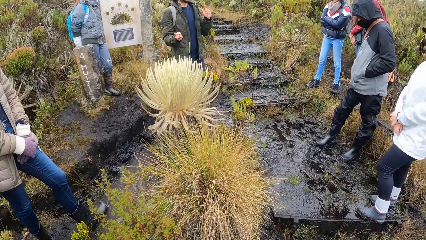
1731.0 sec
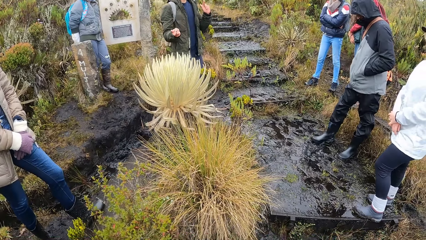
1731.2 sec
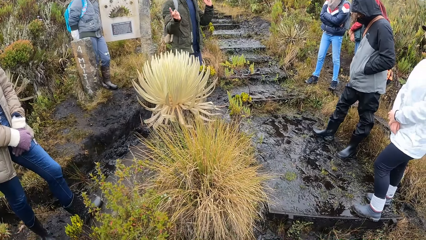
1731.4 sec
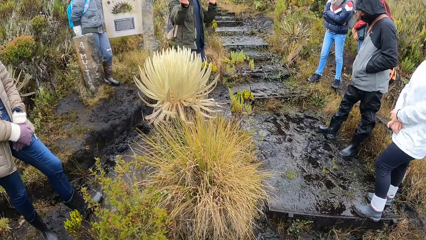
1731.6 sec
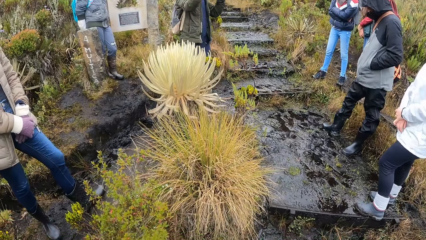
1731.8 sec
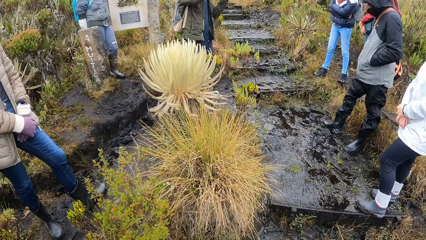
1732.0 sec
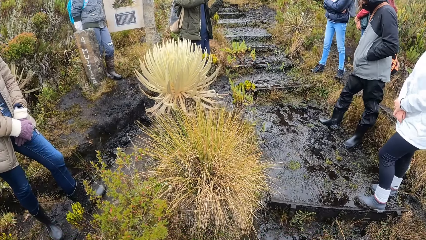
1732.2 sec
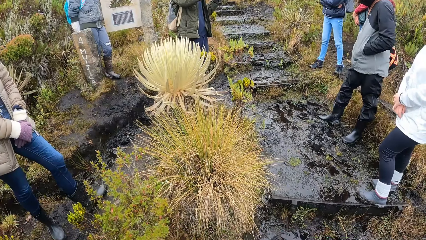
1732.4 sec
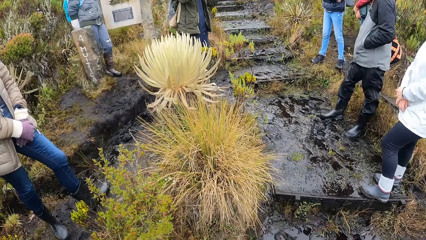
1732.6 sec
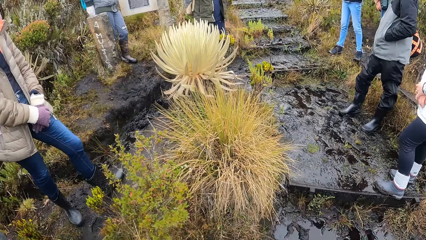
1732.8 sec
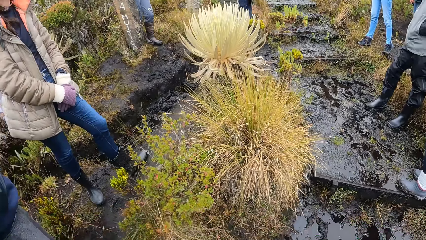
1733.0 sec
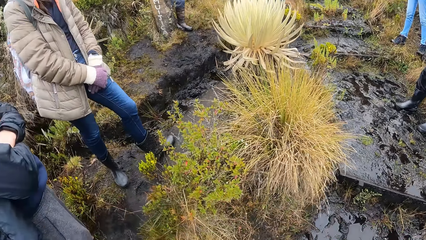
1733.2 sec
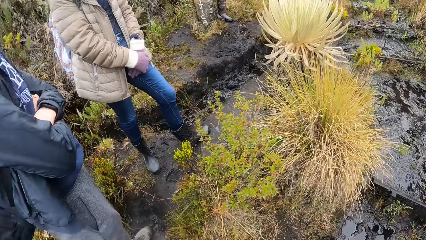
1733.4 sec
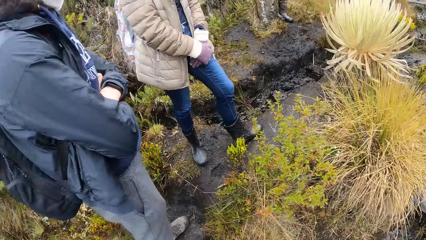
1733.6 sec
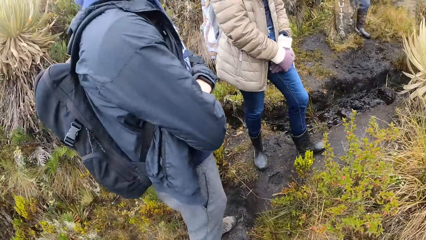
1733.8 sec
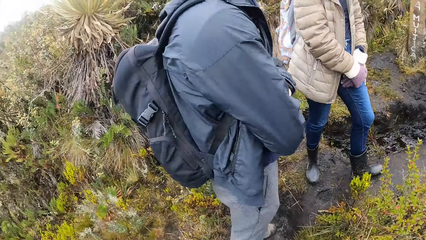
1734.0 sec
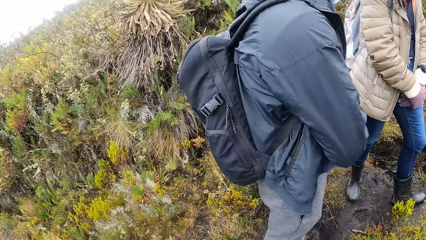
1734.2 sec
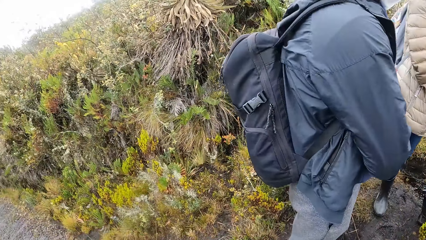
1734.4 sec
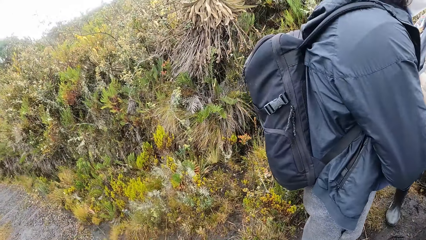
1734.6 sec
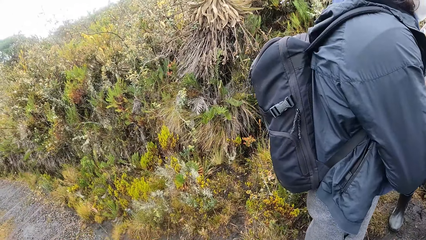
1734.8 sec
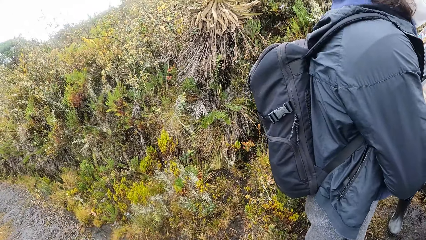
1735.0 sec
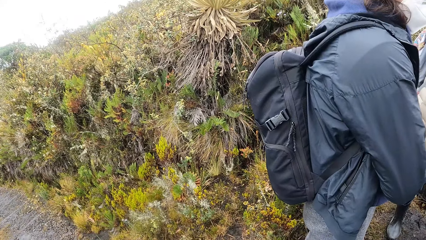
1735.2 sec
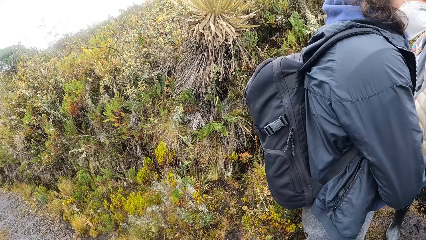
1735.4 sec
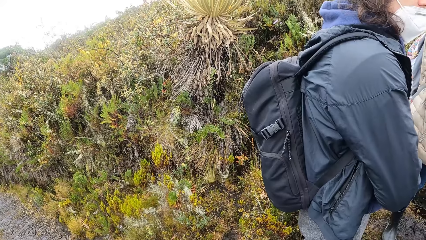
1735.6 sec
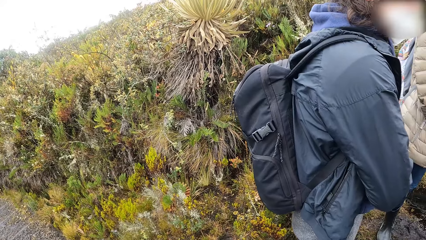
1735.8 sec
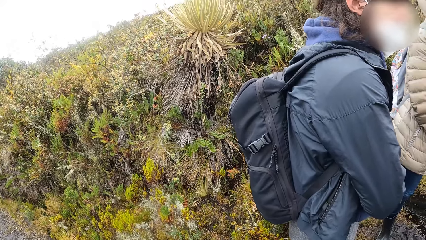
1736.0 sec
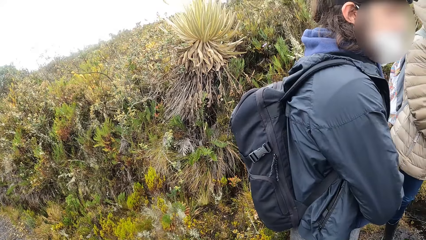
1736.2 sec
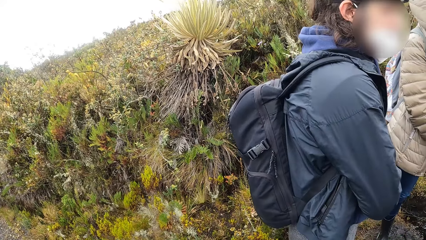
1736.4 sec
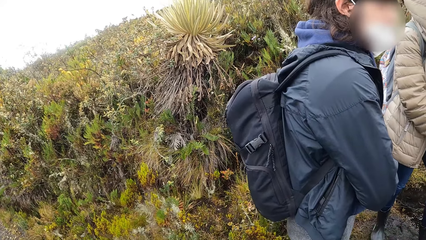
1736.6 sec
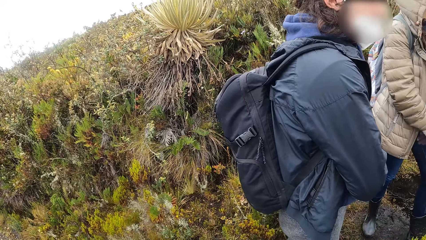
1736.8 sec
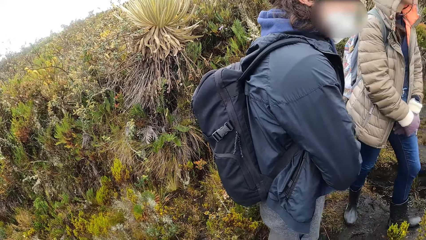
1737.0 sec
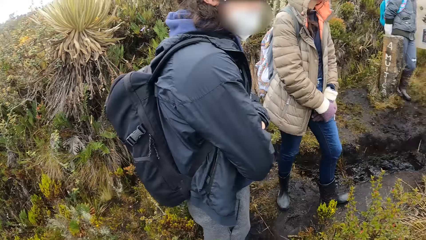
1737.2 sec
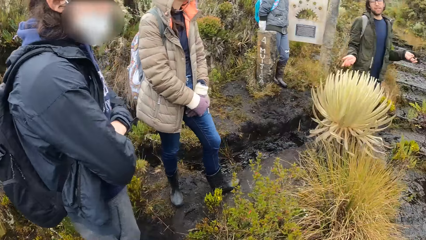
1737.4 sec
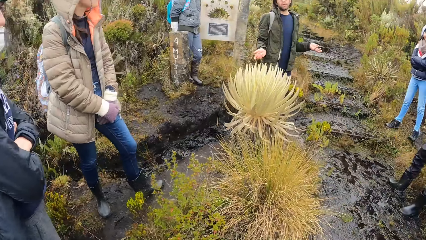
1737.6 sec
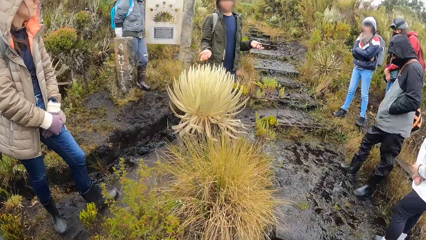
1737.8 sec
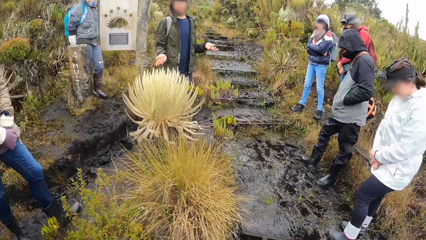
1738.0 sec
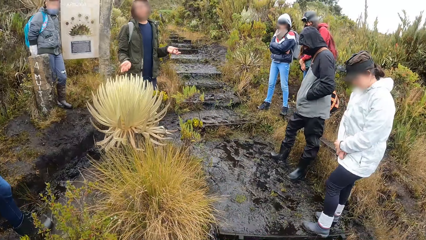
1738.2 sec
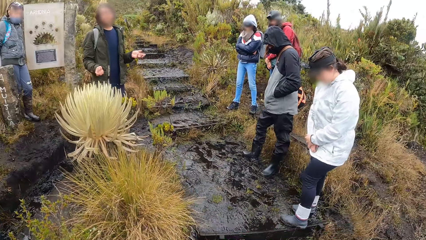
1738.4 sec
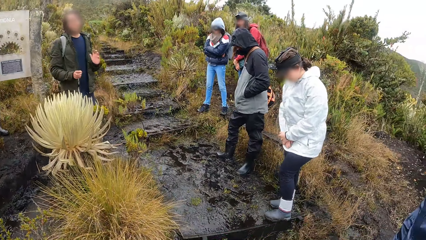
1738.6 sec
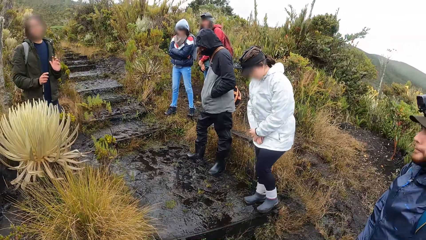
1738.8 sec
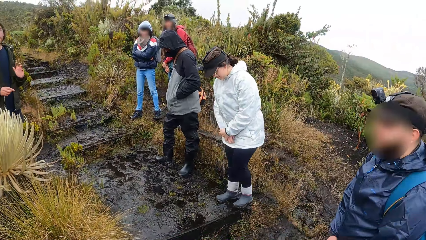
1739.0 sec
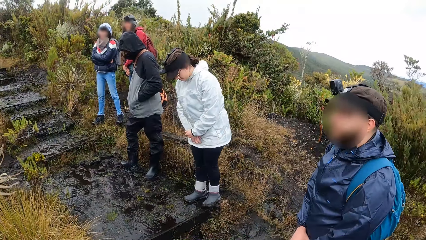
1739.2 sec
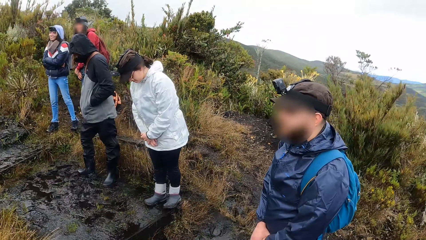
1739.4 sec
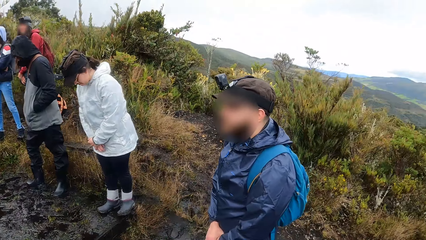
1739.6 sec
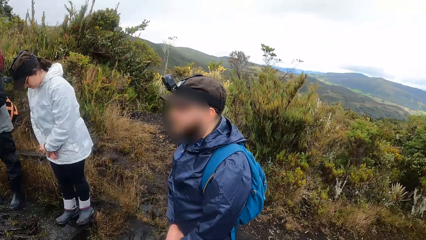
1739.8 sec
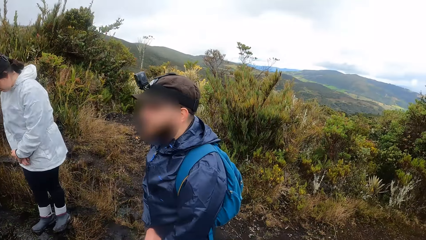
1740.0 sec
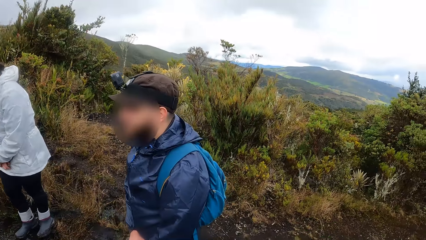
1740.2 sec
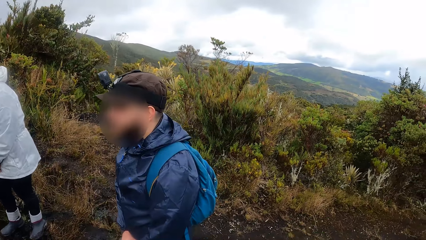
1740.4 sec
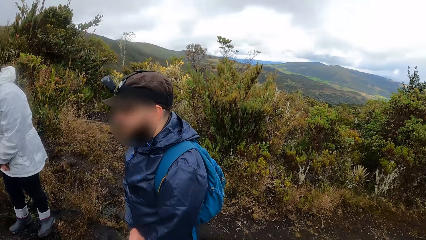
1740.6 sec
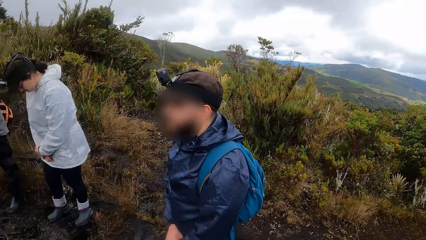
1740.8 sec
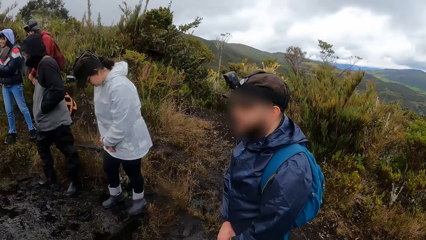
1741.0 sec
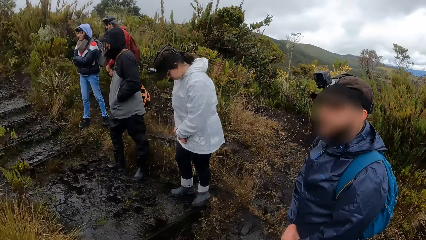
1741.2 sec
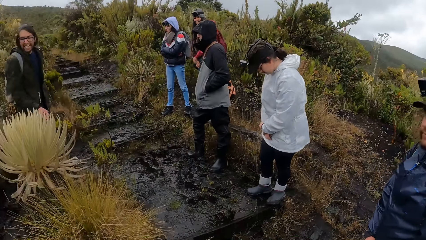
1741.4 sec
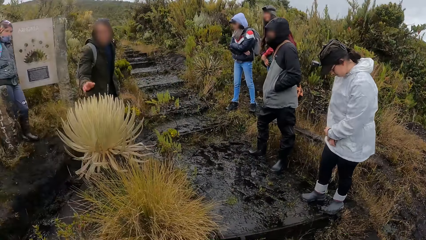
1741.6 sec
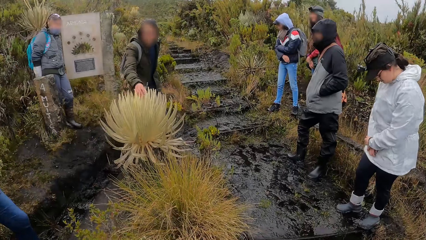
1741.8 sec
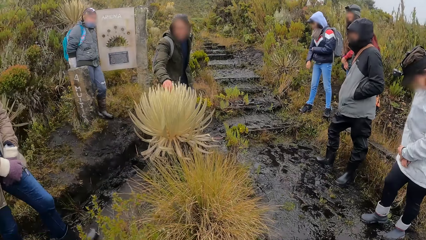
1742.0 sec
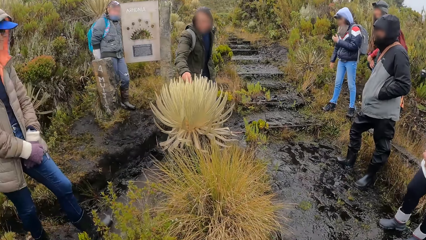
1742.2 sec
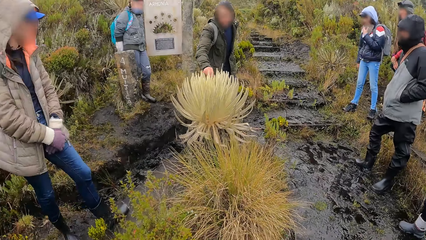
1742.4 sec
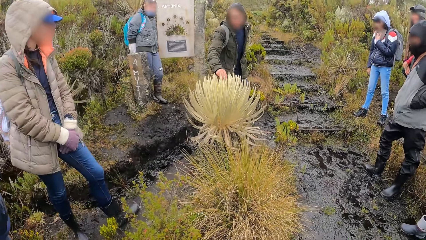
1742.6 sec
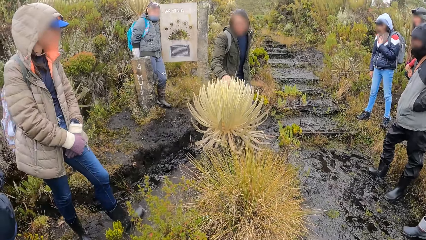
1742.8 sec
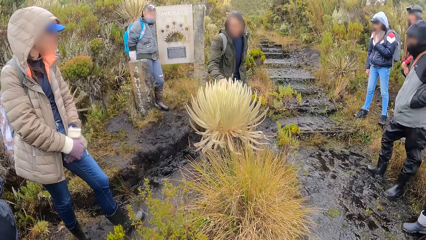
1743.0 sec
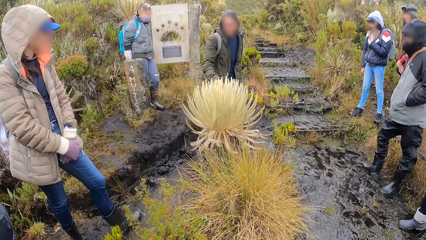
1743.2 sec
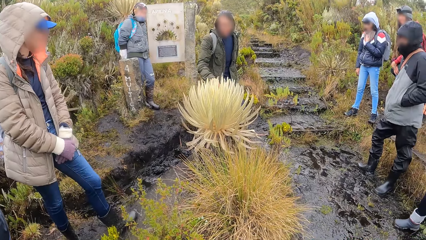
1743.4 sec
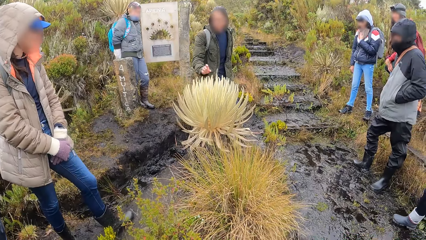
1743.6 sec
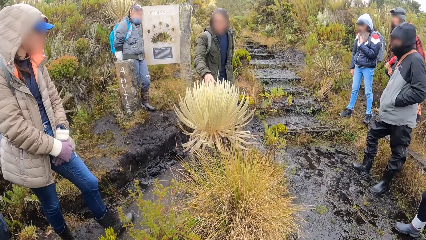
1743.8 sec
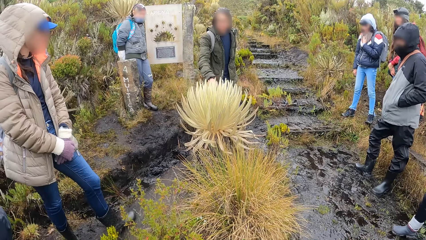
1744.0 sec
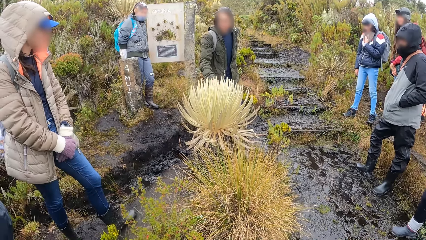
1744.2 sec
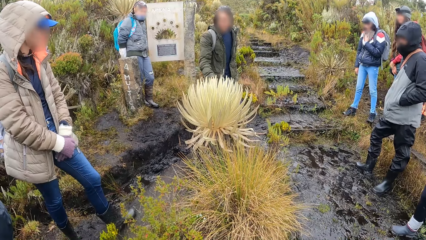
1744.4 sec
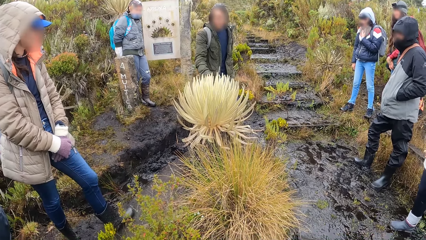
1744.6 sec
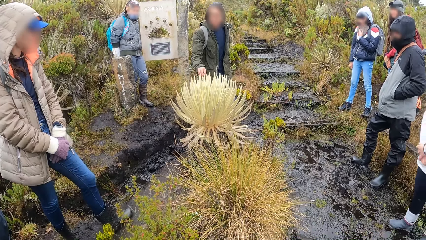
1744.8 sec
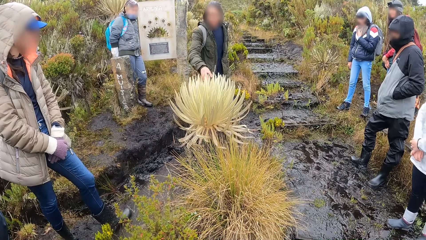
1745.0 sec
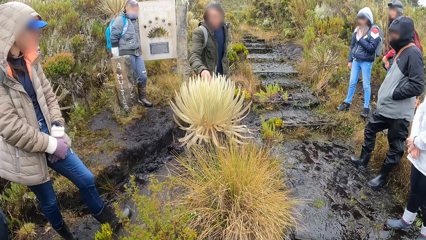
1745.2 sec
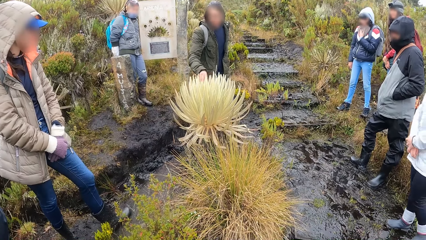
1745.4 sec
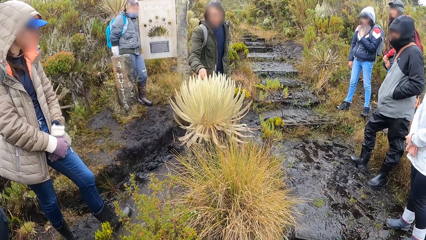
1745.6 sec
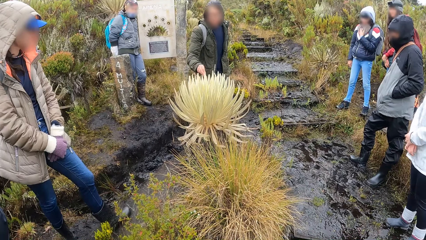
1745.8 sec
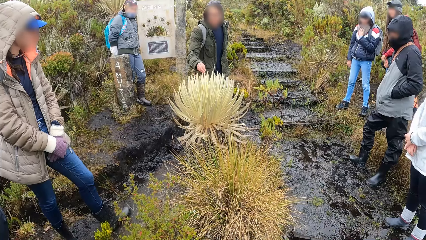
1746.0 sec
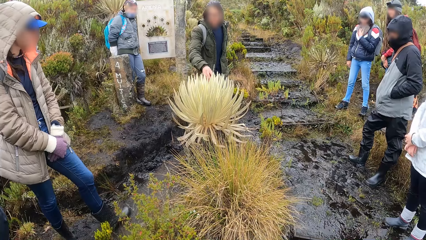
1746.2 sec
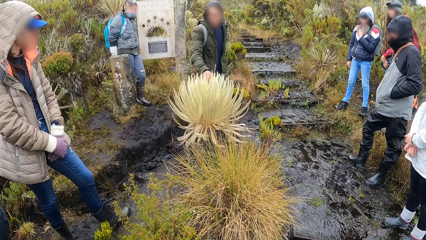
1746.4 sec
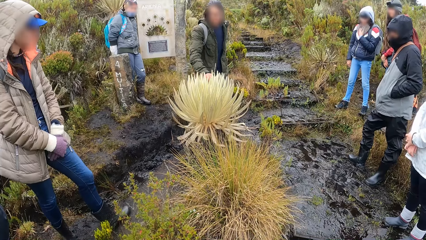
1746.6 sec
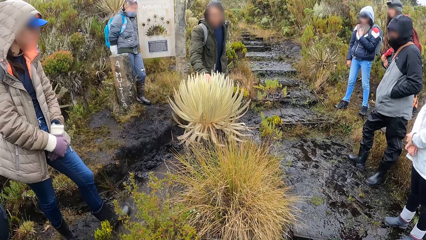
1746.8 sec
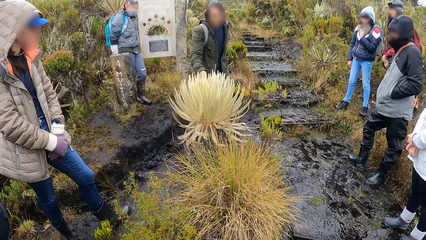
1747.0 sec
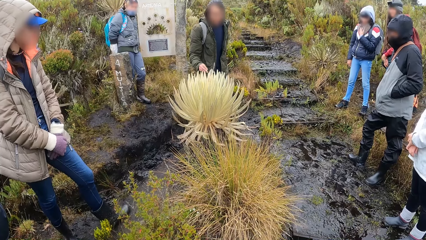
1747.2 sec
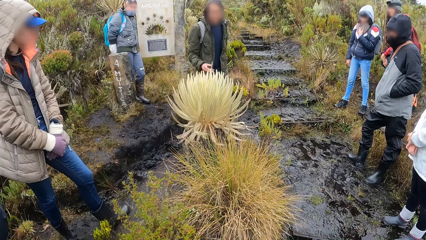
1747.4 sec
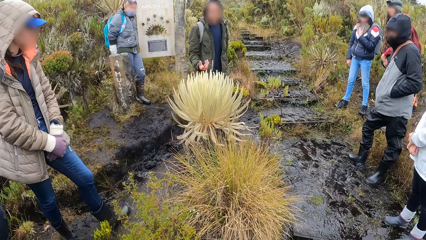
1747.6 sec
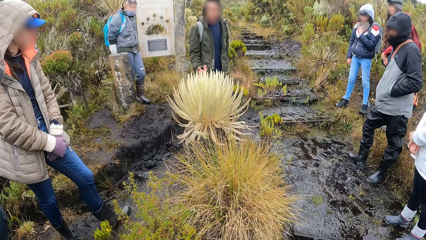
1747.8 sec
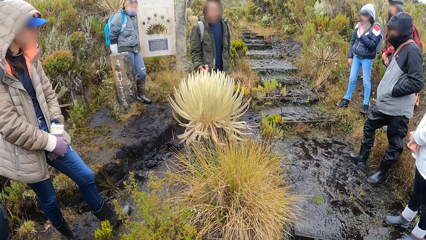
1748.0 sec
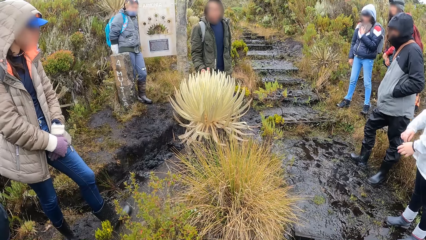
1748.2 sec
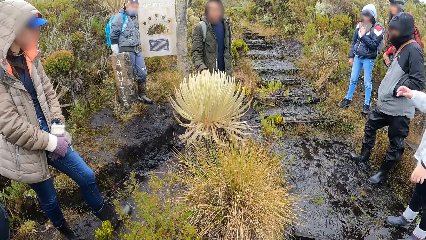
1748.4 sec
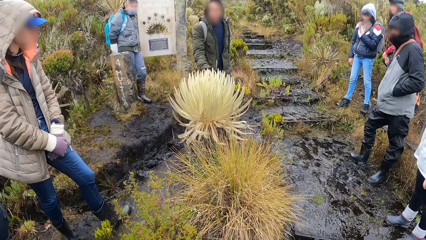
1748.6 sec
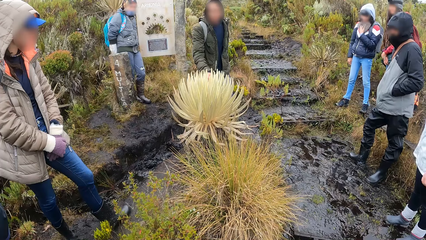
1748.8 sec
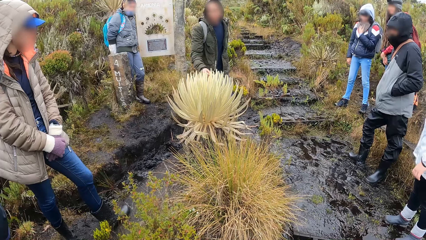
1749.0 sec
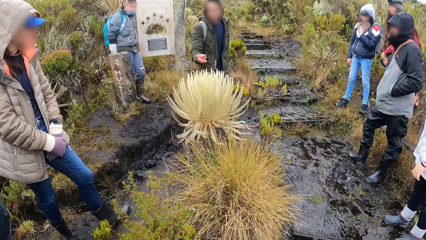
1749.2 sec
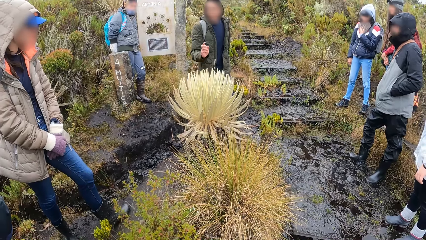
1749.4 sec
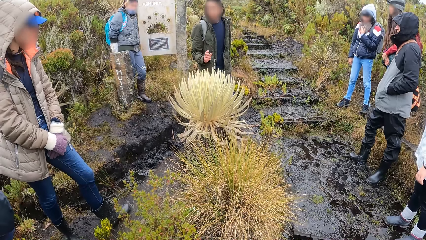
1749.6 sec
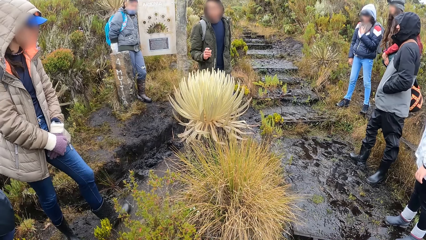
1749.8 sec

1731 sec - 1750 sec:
The camera wearer looks around the hill. The man touches the knap weed with his right hand. The lady touches a sisal plant.
